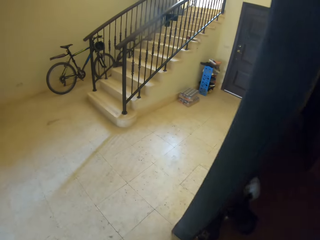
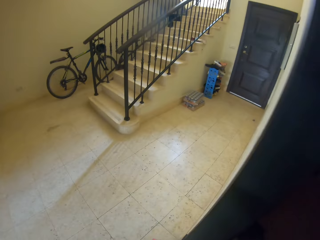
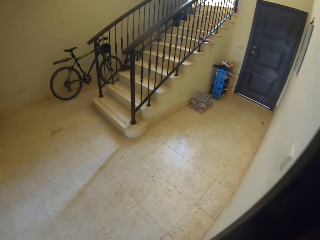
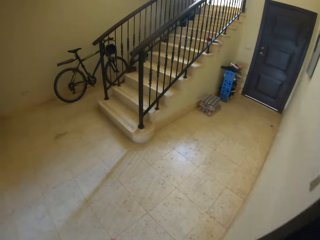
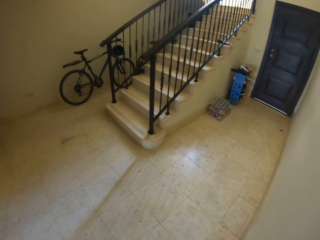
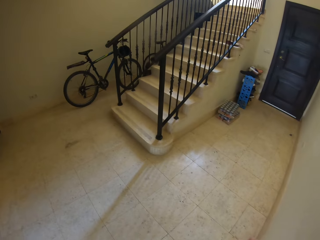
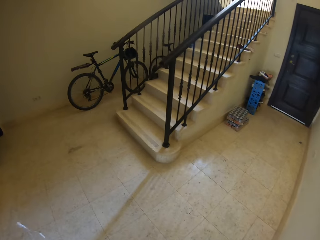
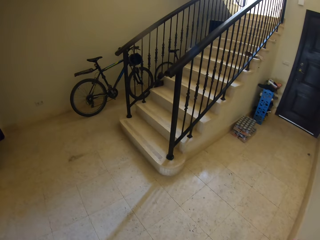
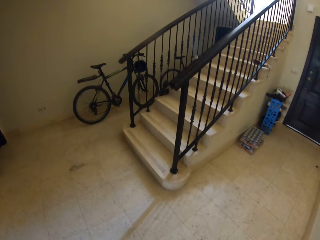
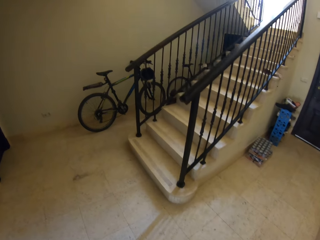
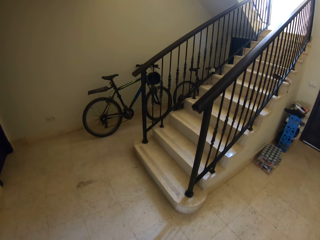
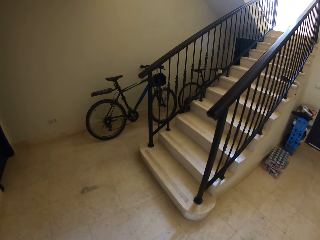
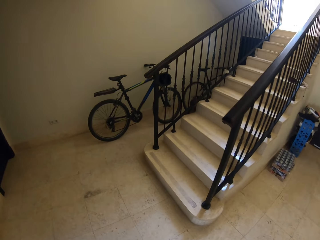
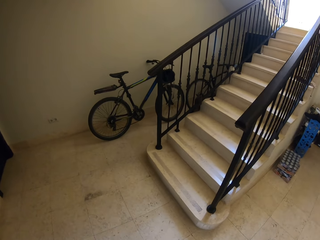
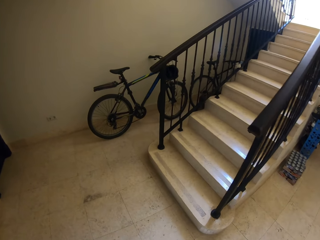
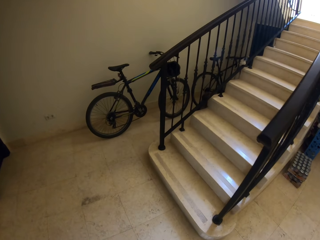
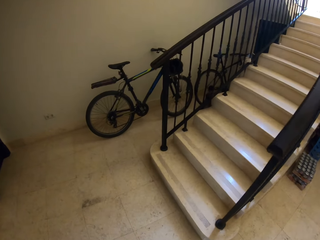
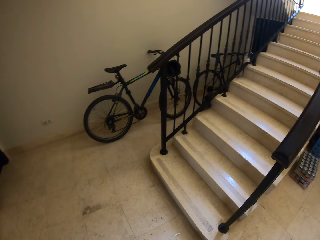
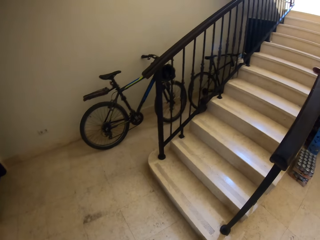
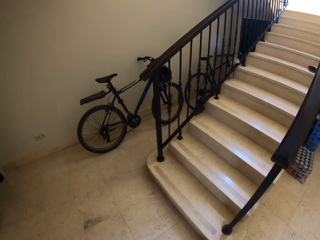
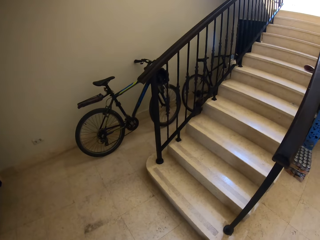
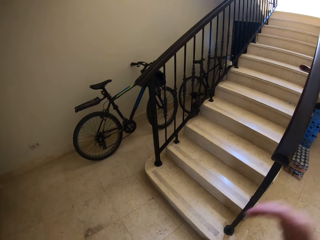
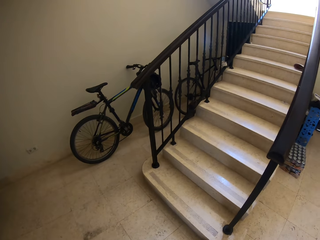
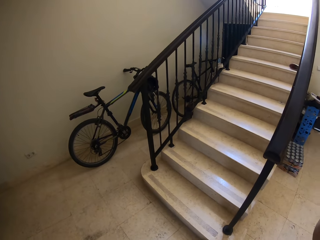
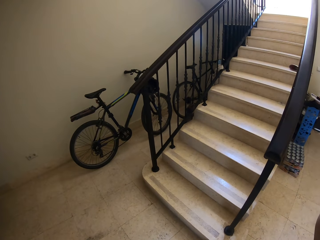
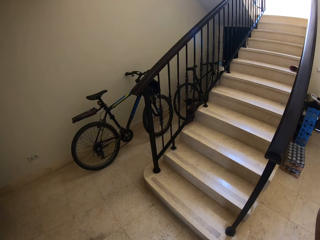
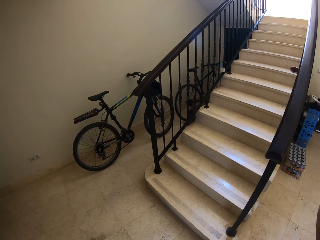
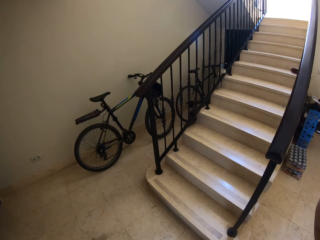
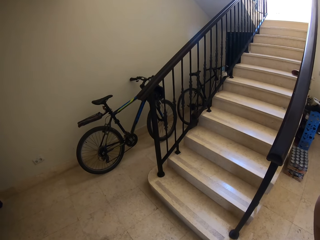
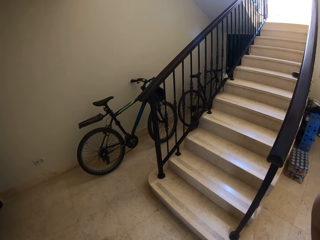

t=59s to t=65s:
The camera wearer walks out of the room. They walk around, raise a hand and adjust the camera.
